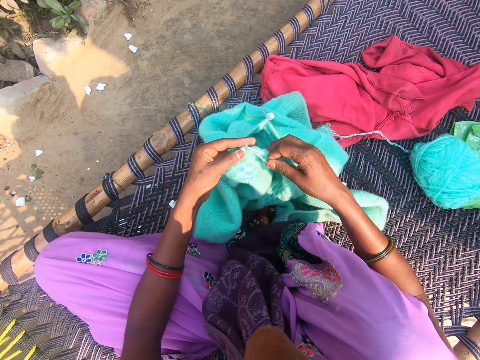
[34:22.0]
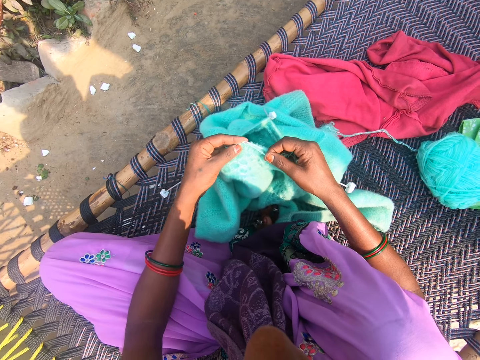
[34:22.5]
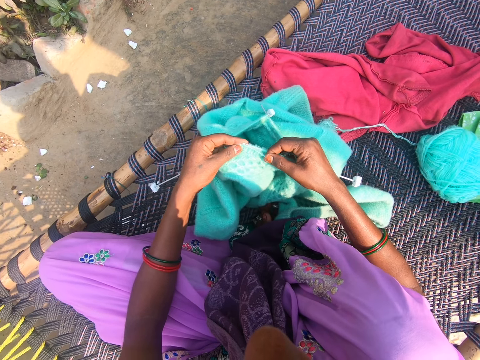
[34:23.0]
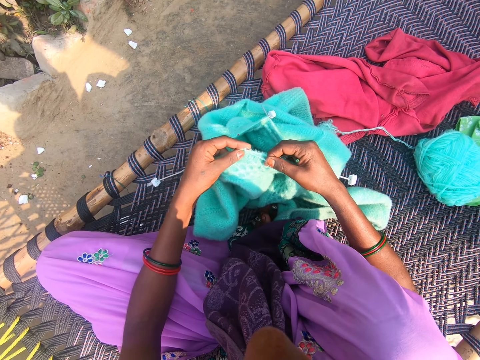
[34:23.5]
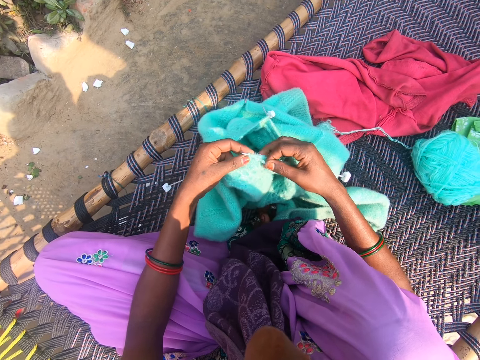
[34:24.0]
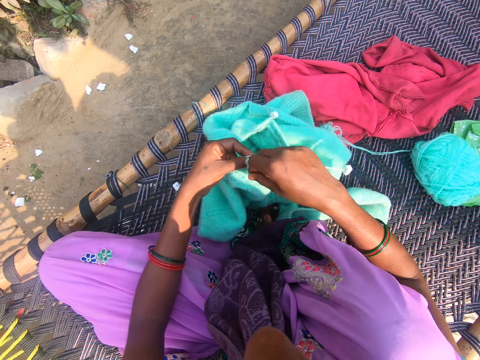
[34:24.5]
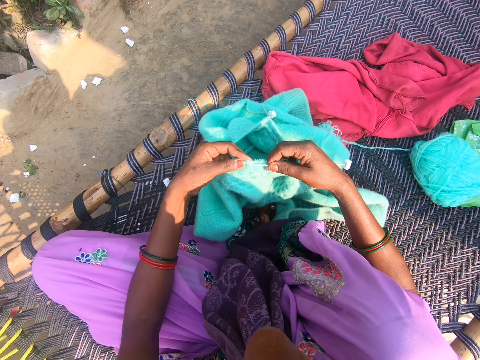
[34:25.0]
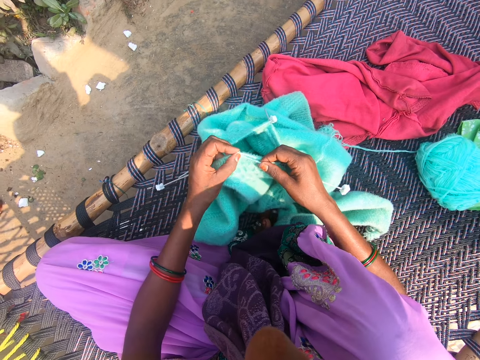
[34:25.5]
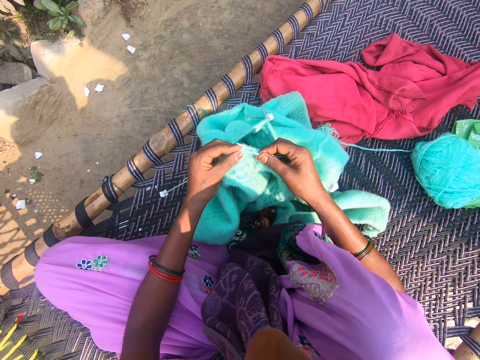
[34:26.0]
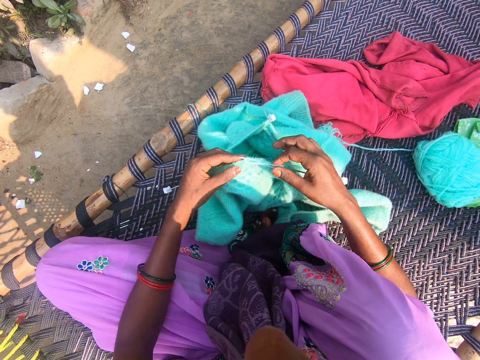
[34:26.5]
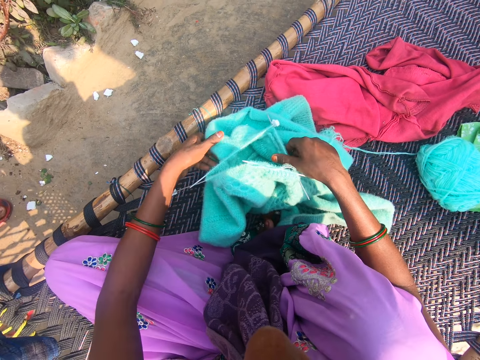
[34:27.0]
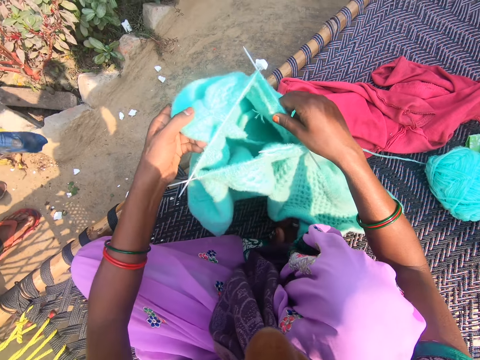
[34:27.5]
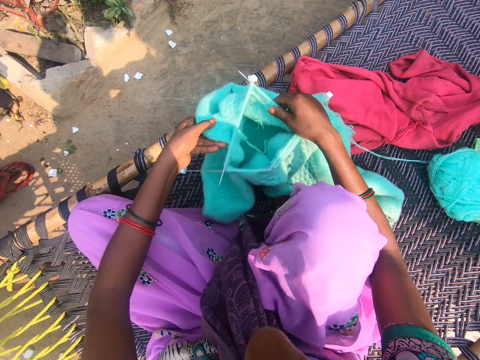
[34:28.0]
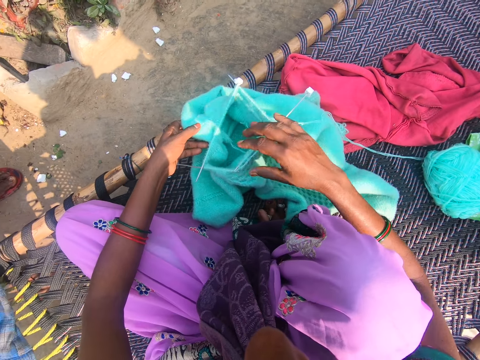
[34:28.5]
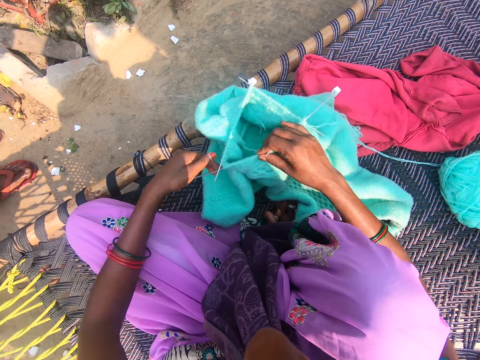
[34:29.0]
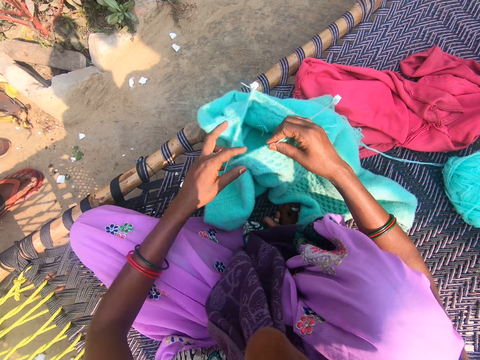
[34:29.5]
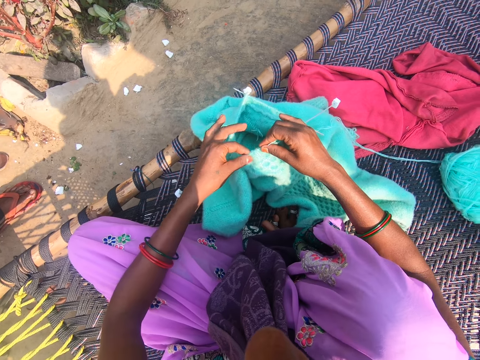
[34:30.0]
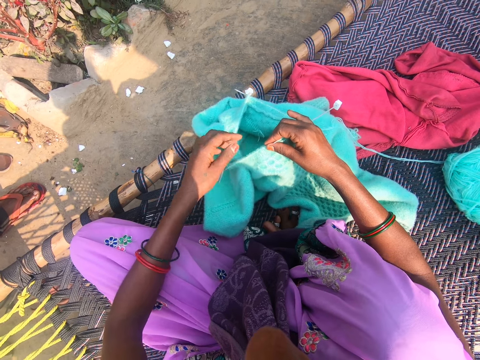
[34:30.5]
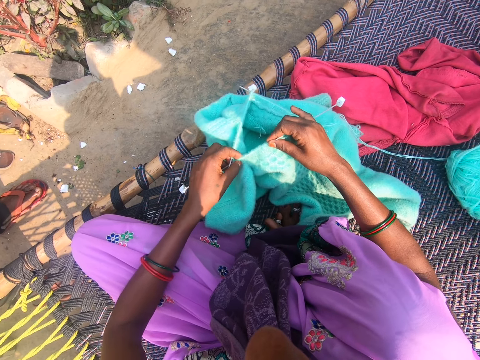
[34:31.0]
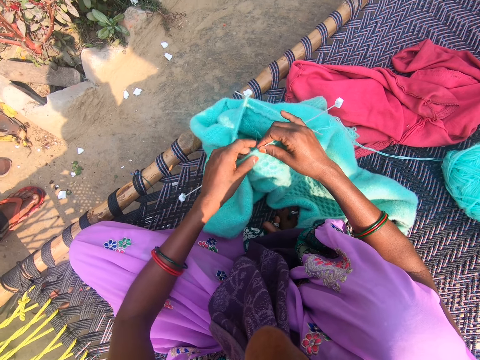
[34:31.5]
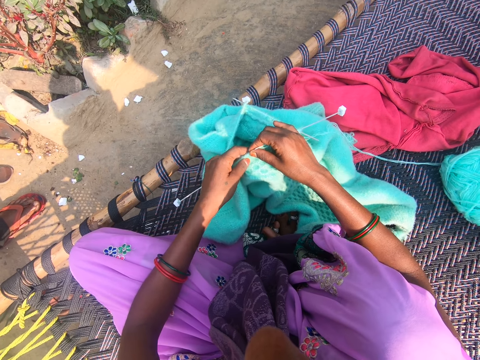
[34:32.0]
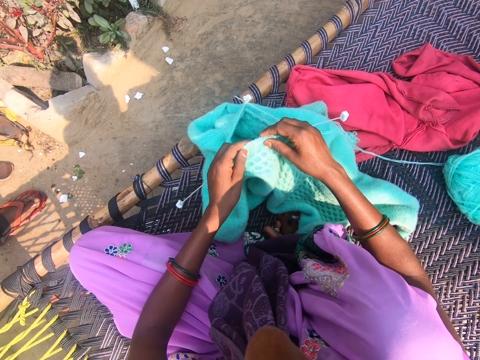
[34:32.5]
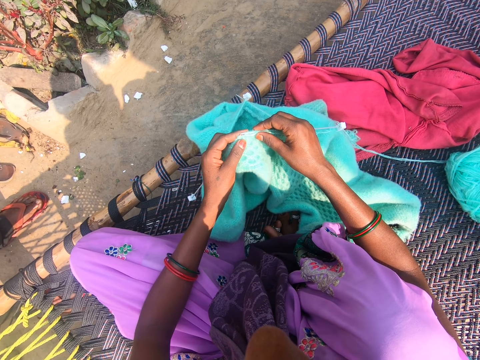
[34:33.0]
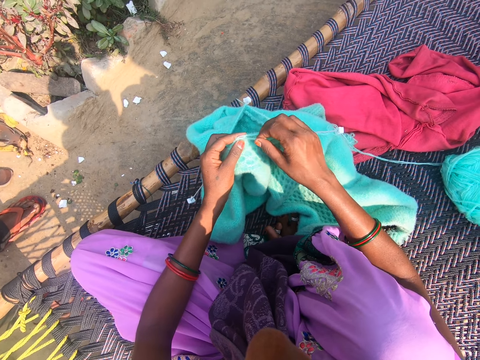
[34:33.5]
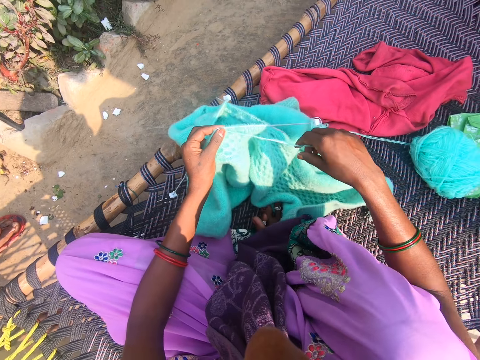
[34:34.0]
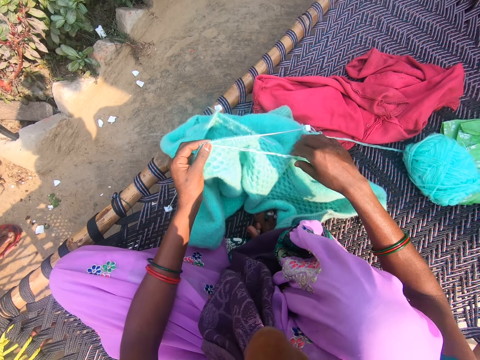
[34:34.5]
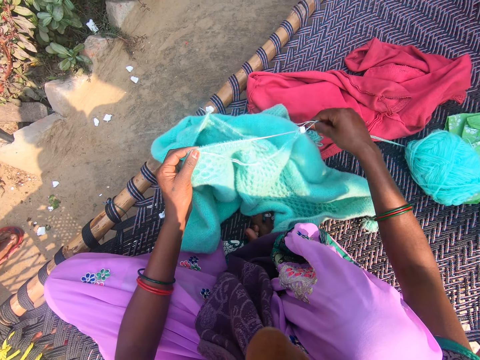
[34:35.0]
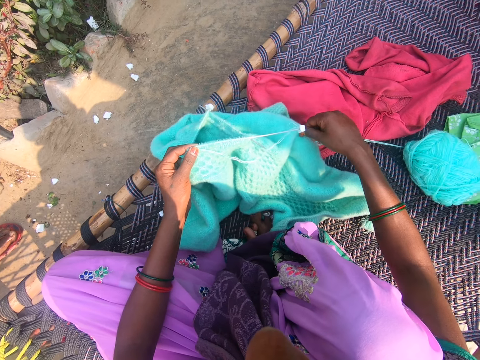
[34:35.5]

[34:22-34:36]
The camera wearer rolls the thread on the crochet. She sews the sweater. She rolls the thread on the crochet. She sews the sweater. She holds the sweater. She repositions the yarn fabric on the mat with both hands. She puts the sweater on the seat. She moves the sweater together. She arranges the yarn on the knitting needles. She holds the crochet. She straightens the yarn with her right hand. She holds the thread.

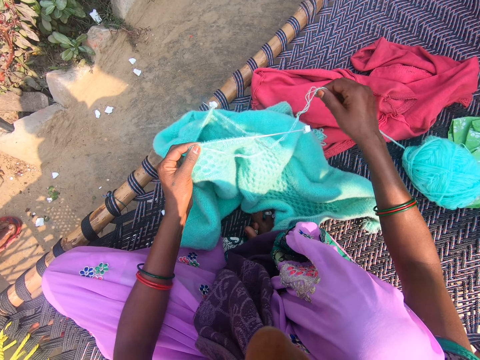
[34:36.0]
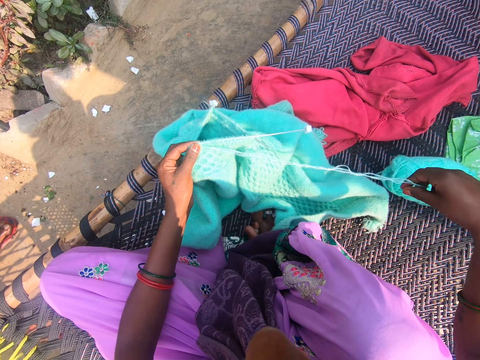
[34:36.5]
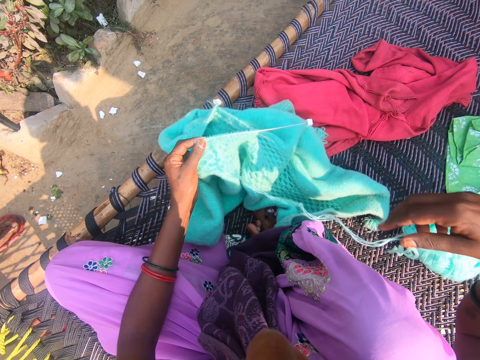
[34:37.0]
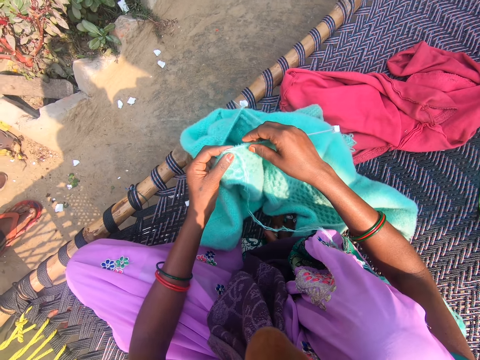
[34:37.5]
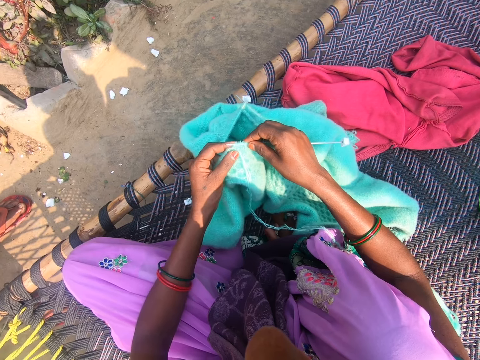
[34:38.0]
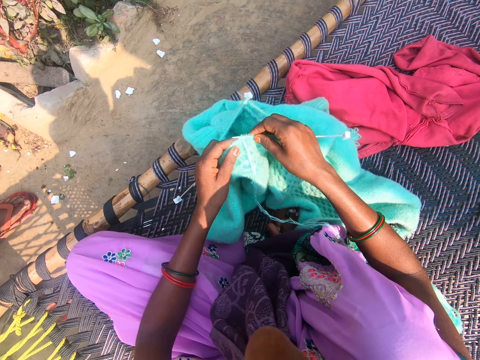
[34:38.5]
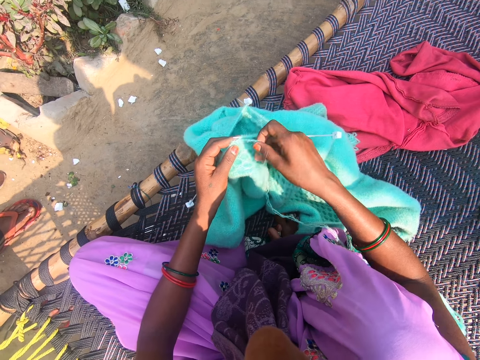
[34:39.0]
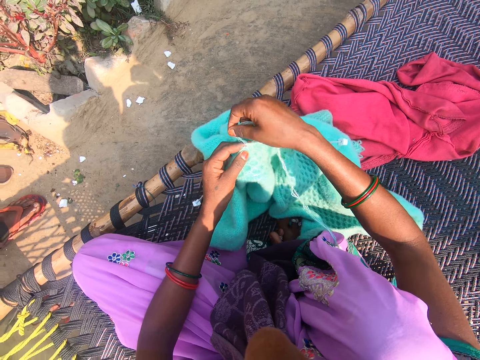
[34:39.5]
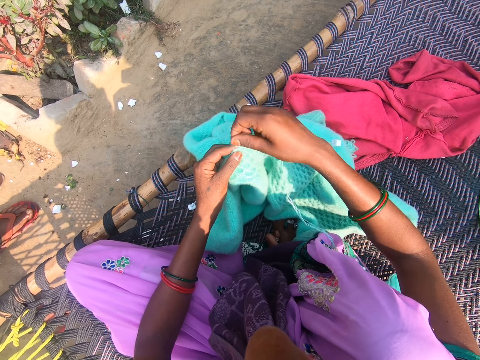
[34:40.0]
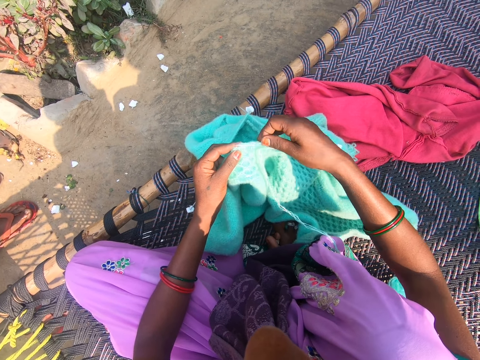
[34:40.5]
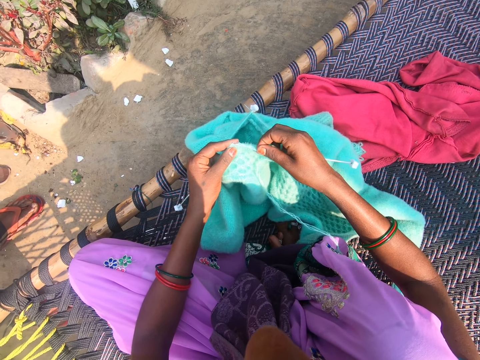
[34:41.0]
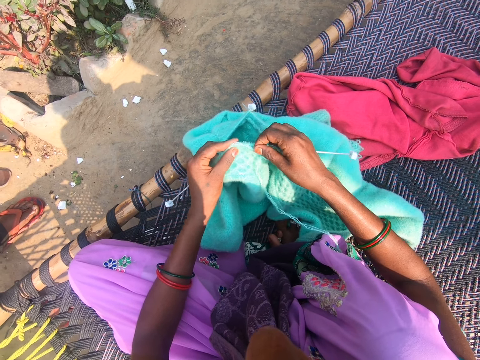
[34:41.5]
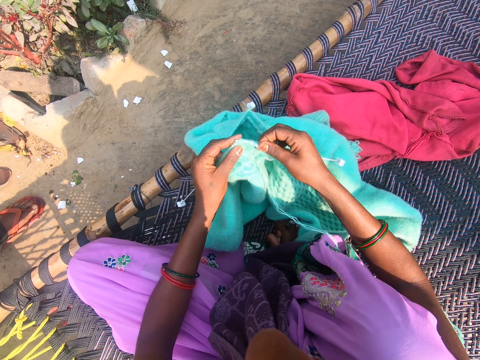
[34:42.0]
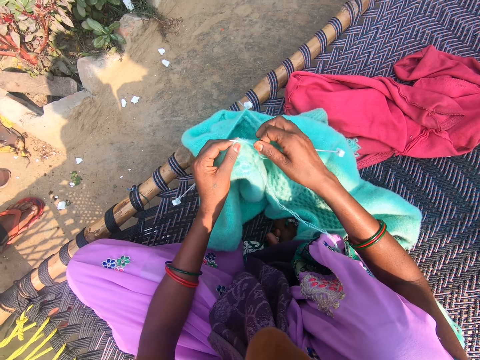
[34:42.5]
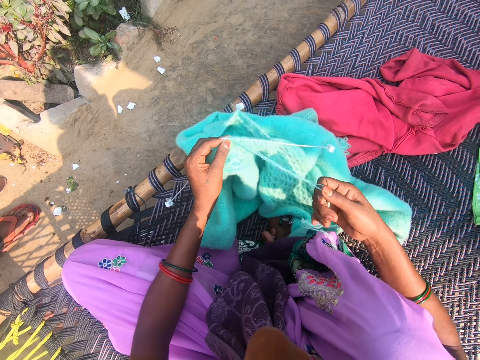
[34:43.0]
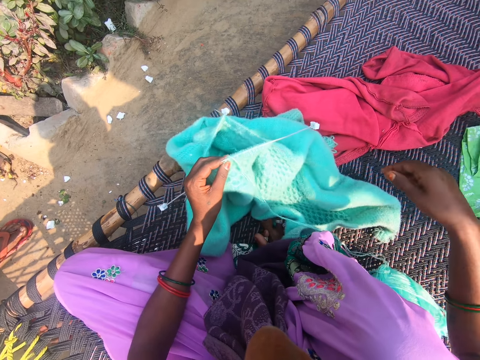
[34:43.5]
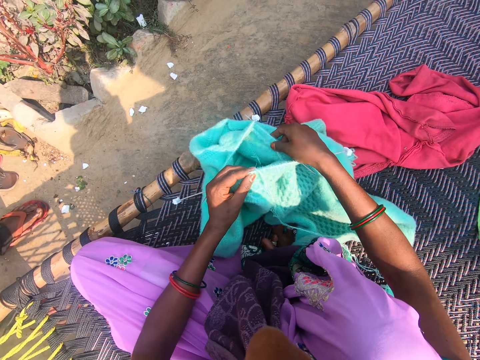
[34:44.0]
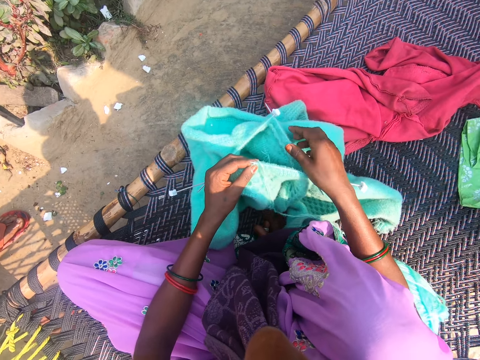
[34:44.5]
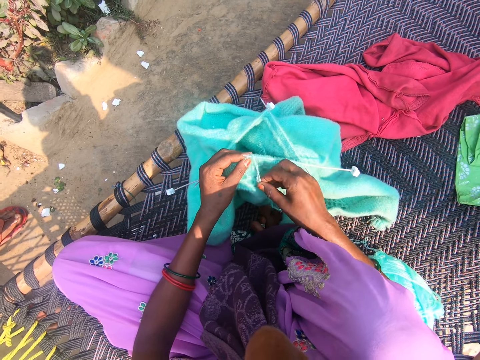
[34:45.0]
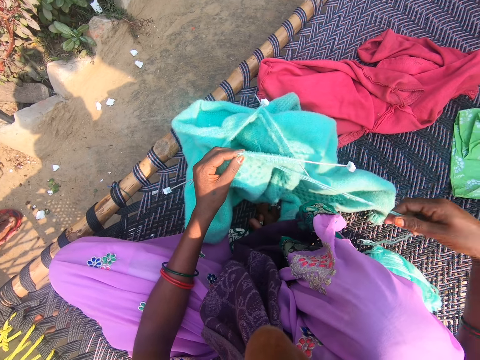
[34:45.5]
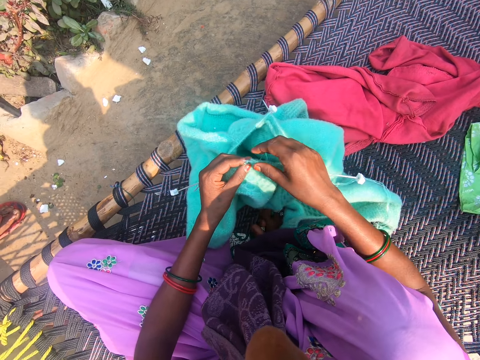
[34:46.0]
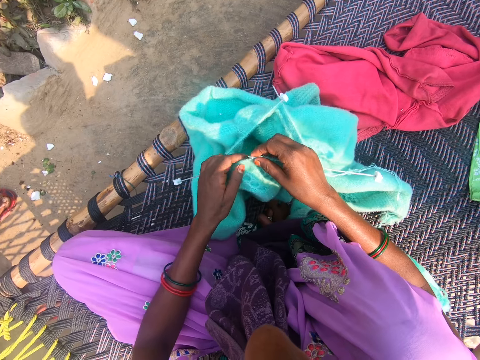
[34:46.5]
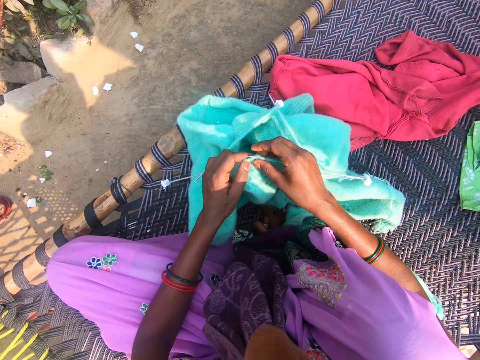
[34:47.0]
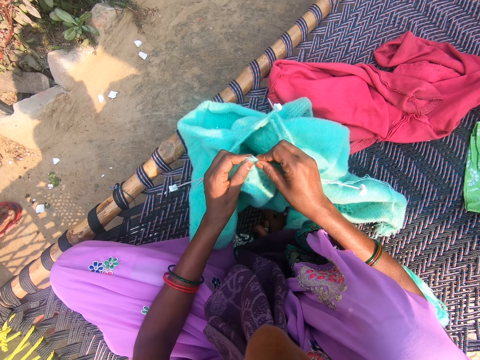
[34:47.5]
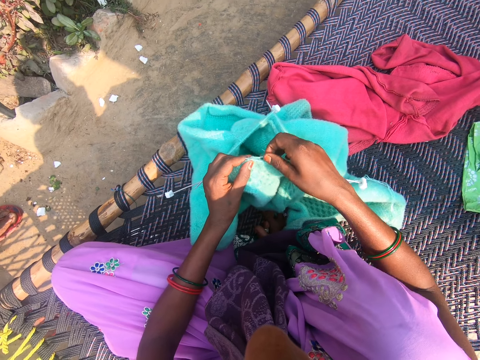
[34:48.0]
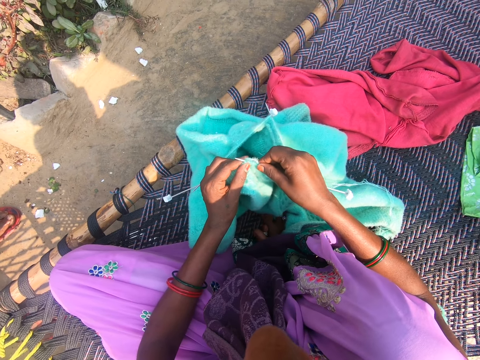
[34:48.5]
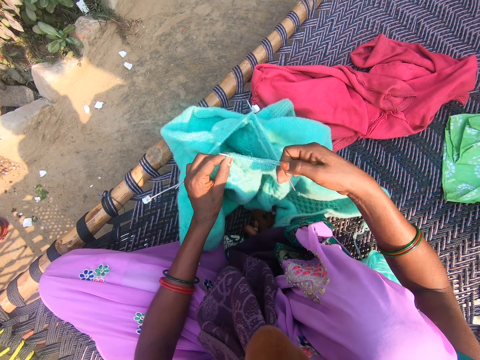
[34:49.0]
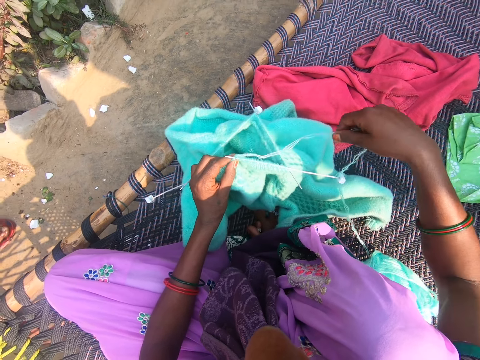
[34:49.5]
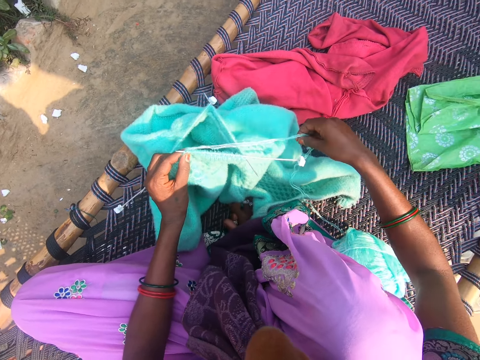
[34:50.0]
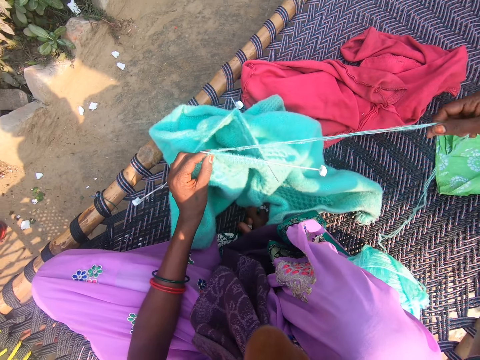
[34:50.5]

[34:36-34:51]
The camera wearer straightens the thread. She knits the yarn with the knitting needles. She holds the crochet. She rolls the thread on the crochet. She sews the sweater. She straightens the thread. She repositions the yarn fabric on the mat with both hands. She straightens the yarn with her right hand. She holds the crochet. She knits the yarn with the knitting needles. A woman talks to the camera wearer. The camera wearer talks to the woman. She straightens the yarn with her right hand.
